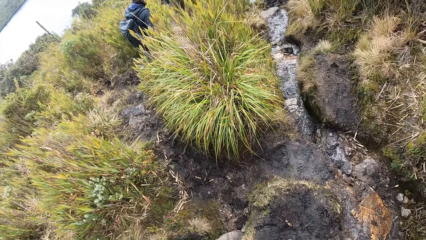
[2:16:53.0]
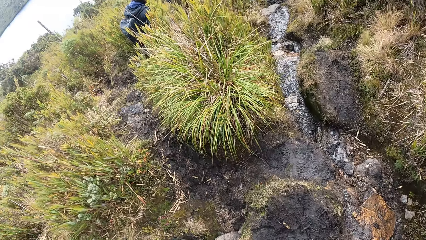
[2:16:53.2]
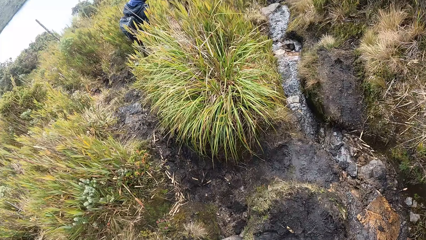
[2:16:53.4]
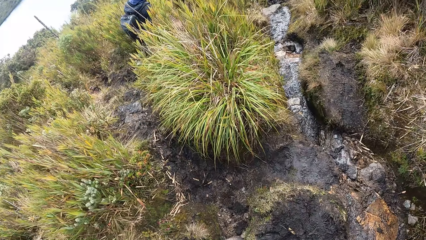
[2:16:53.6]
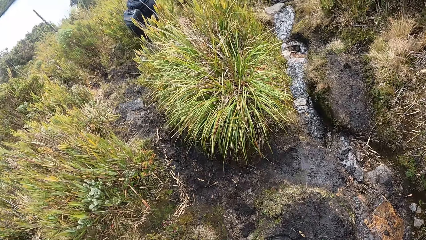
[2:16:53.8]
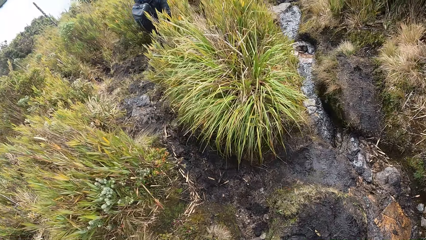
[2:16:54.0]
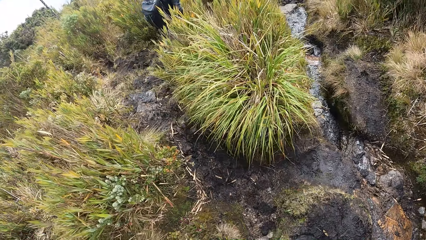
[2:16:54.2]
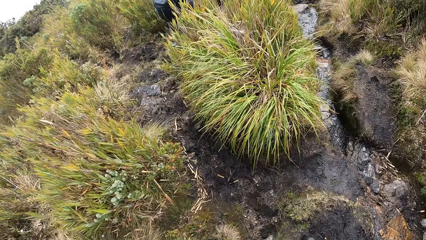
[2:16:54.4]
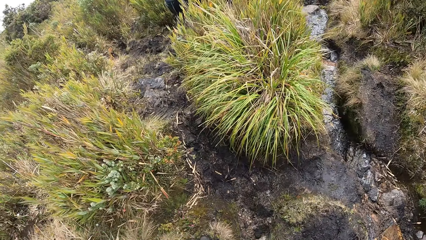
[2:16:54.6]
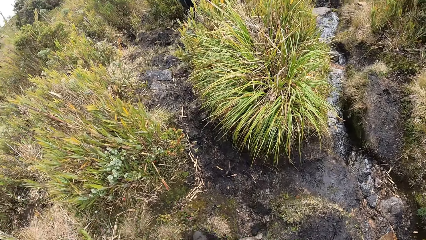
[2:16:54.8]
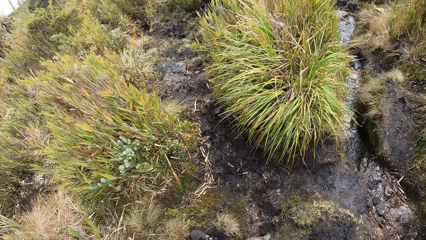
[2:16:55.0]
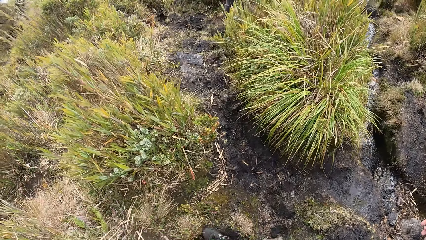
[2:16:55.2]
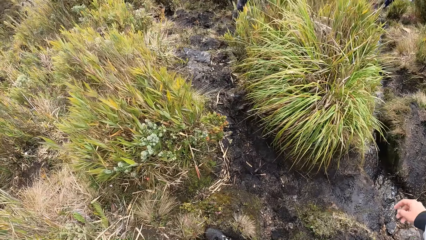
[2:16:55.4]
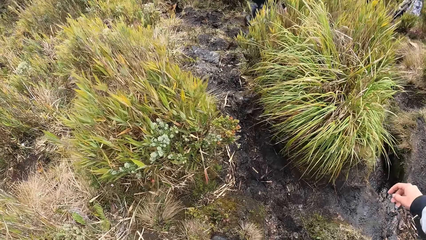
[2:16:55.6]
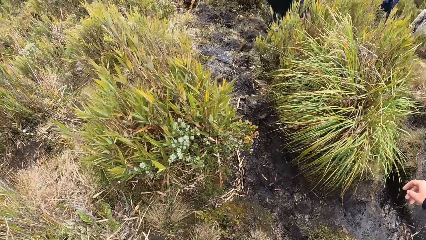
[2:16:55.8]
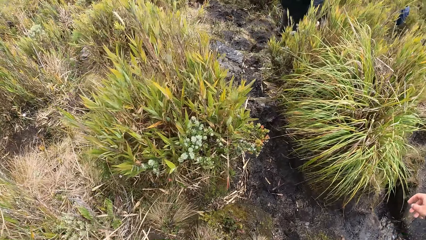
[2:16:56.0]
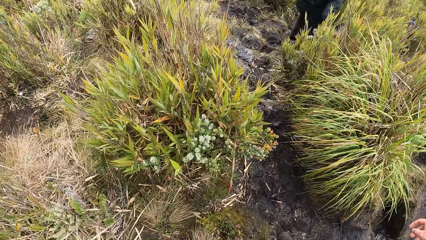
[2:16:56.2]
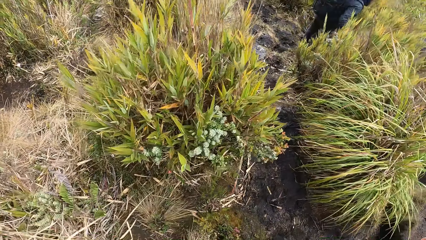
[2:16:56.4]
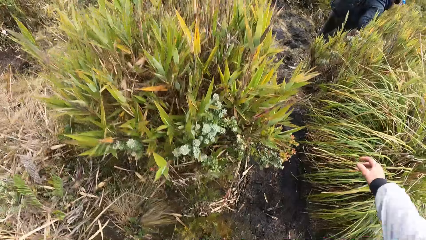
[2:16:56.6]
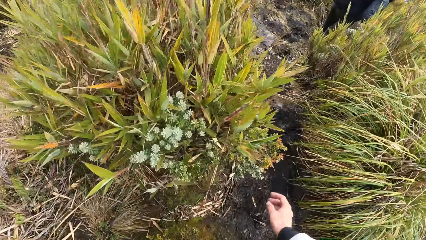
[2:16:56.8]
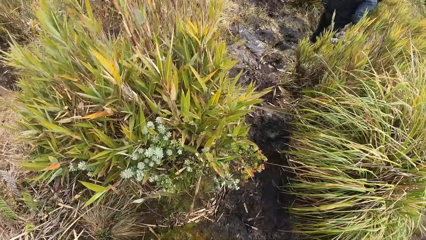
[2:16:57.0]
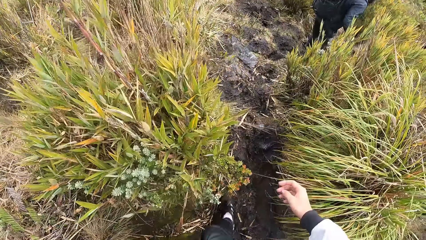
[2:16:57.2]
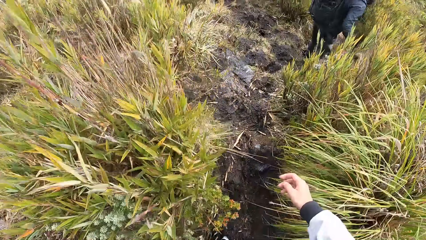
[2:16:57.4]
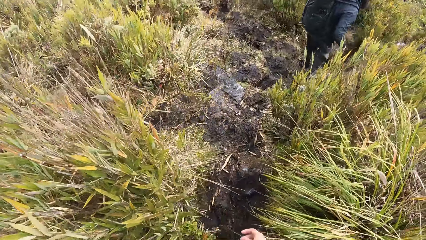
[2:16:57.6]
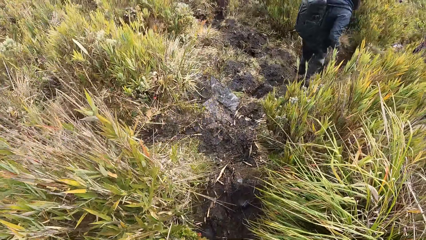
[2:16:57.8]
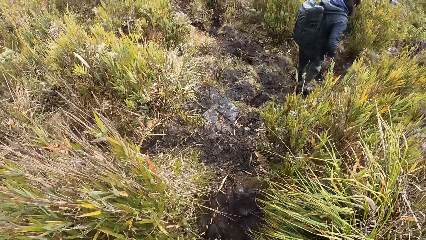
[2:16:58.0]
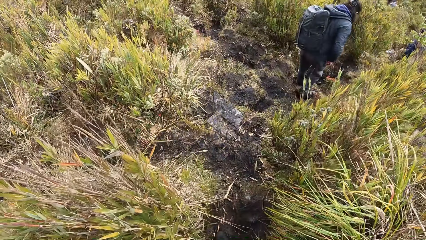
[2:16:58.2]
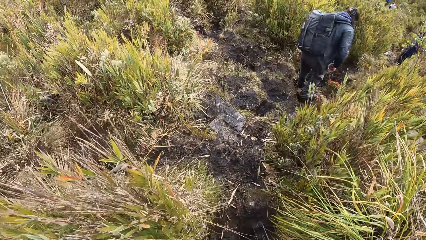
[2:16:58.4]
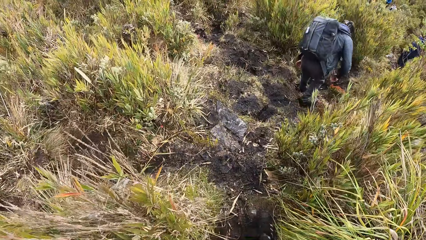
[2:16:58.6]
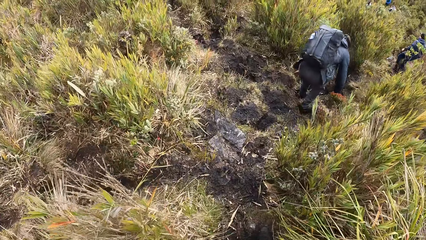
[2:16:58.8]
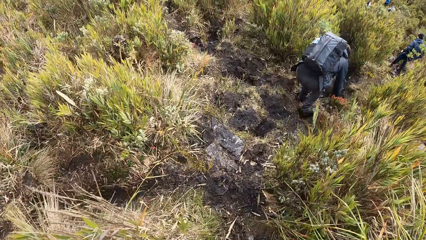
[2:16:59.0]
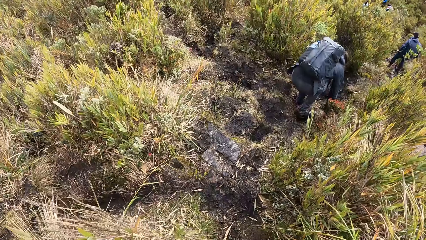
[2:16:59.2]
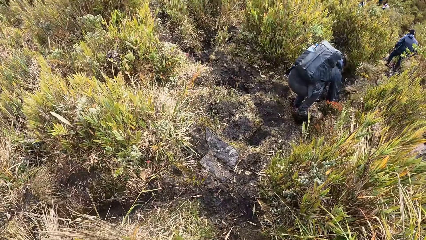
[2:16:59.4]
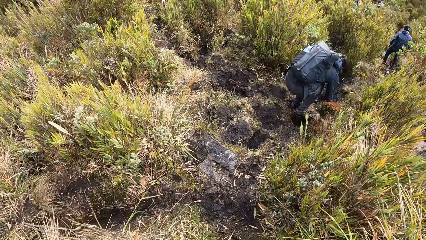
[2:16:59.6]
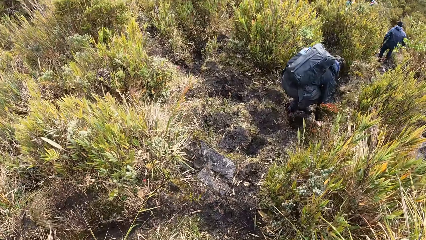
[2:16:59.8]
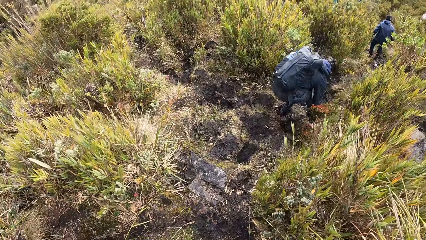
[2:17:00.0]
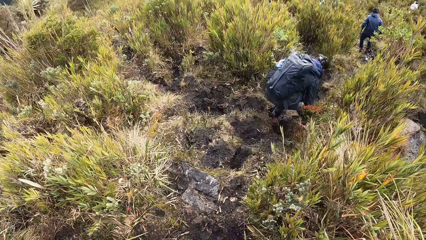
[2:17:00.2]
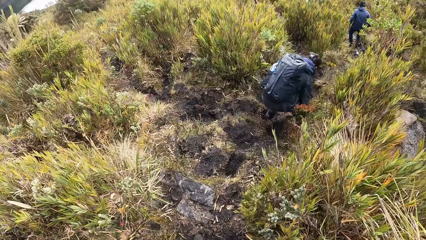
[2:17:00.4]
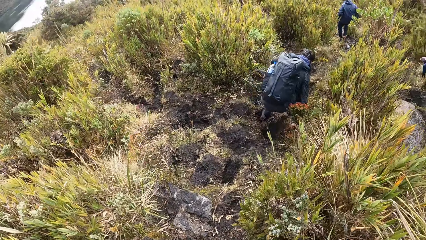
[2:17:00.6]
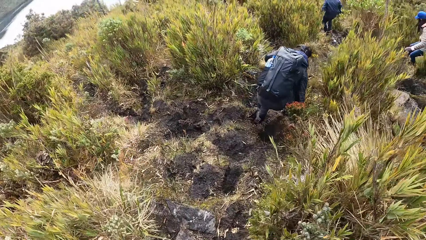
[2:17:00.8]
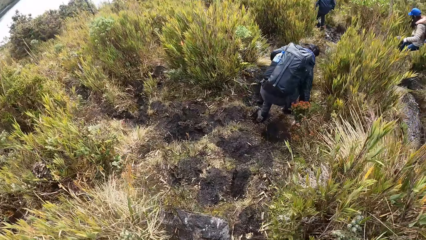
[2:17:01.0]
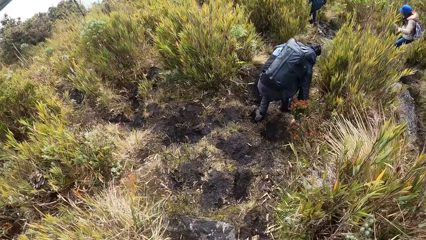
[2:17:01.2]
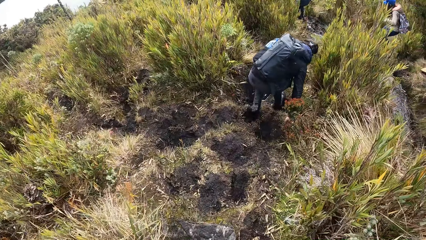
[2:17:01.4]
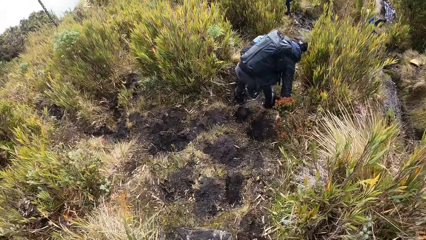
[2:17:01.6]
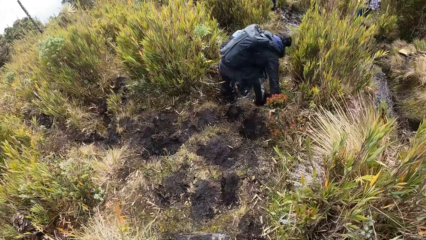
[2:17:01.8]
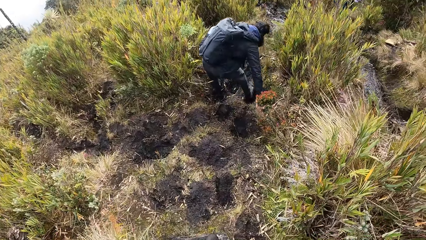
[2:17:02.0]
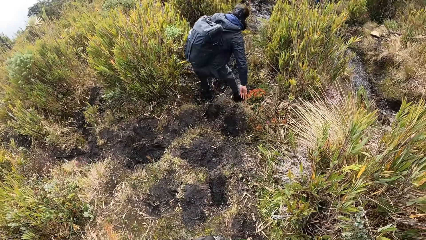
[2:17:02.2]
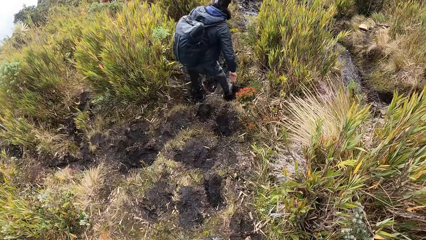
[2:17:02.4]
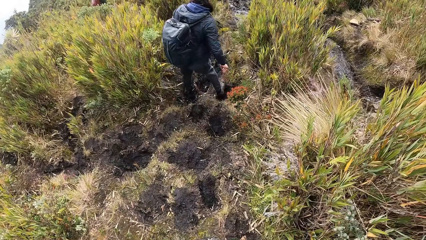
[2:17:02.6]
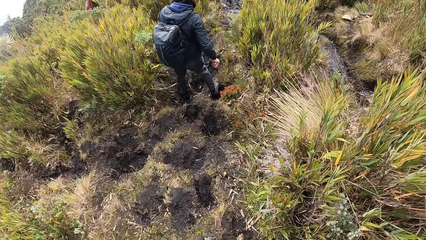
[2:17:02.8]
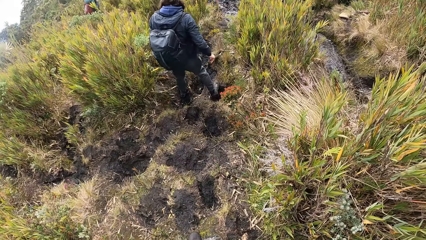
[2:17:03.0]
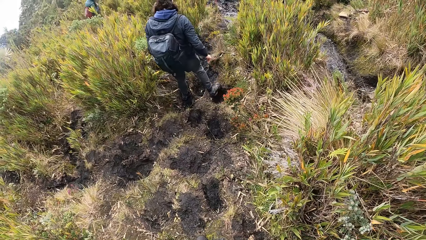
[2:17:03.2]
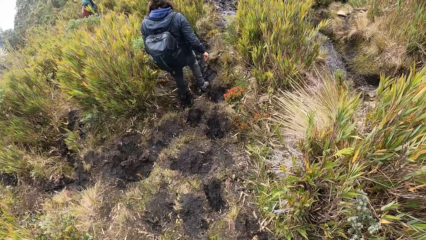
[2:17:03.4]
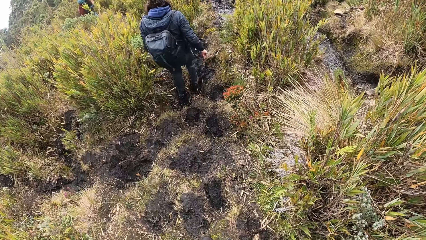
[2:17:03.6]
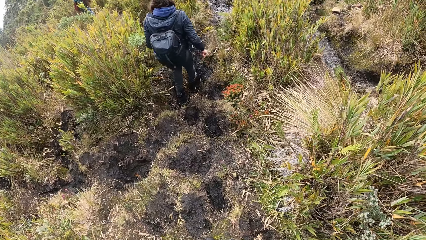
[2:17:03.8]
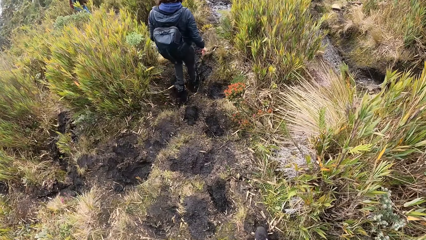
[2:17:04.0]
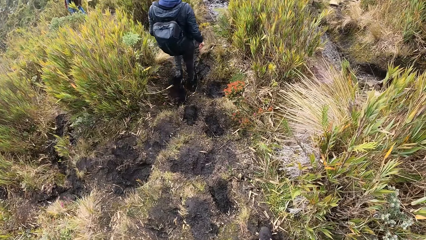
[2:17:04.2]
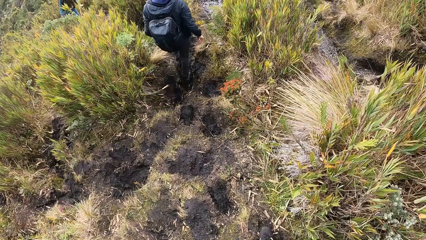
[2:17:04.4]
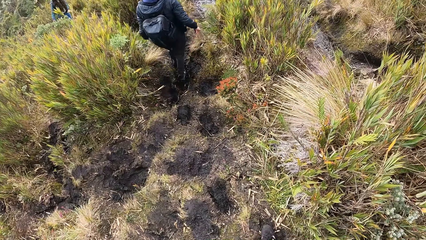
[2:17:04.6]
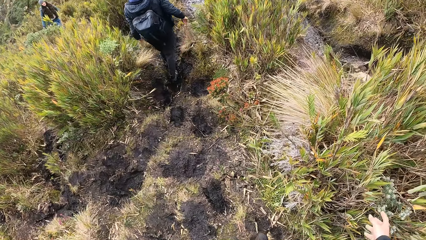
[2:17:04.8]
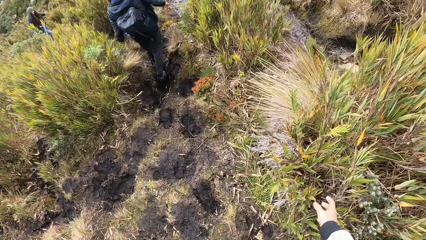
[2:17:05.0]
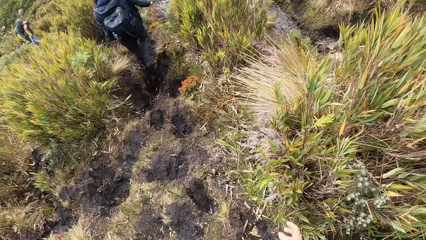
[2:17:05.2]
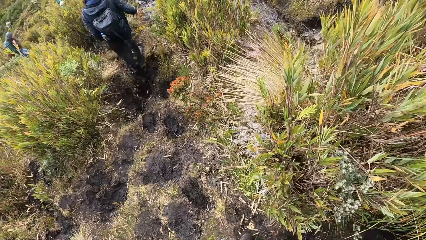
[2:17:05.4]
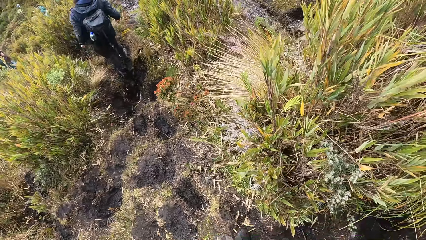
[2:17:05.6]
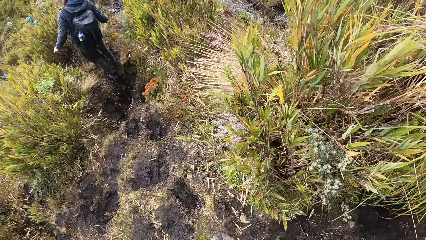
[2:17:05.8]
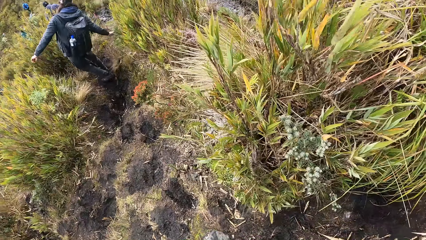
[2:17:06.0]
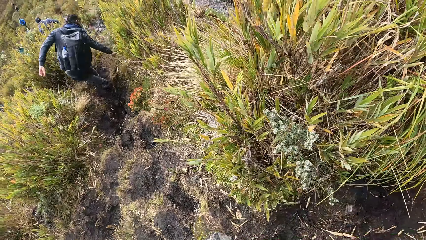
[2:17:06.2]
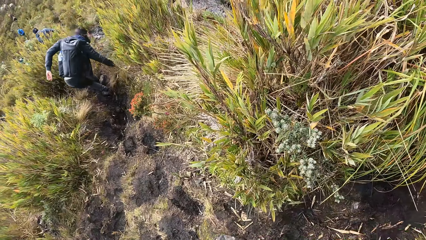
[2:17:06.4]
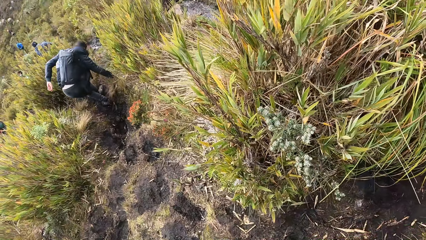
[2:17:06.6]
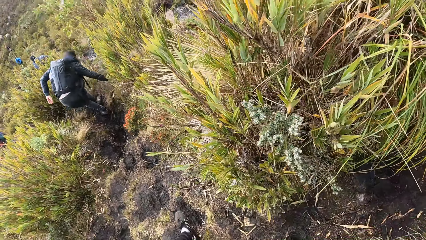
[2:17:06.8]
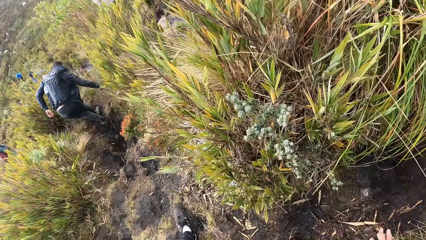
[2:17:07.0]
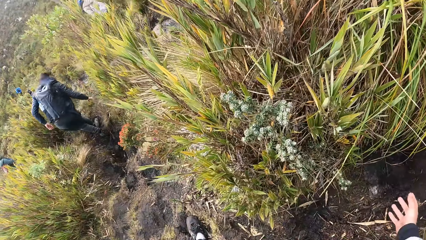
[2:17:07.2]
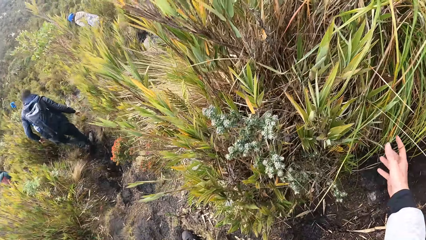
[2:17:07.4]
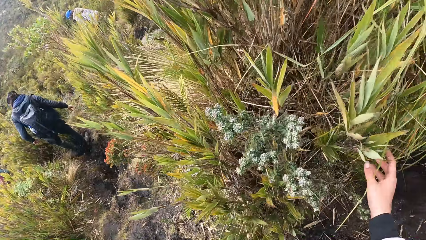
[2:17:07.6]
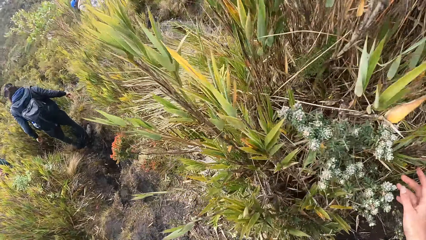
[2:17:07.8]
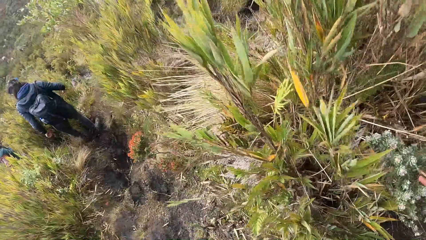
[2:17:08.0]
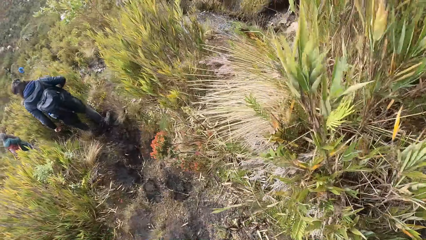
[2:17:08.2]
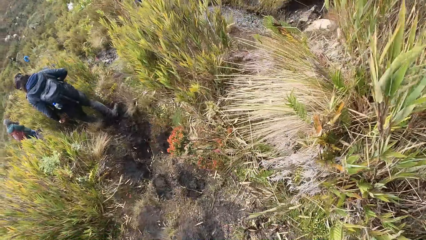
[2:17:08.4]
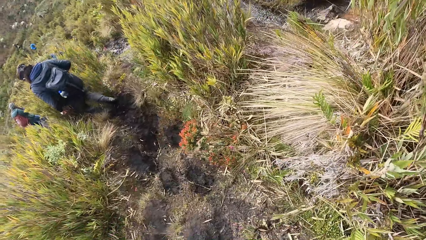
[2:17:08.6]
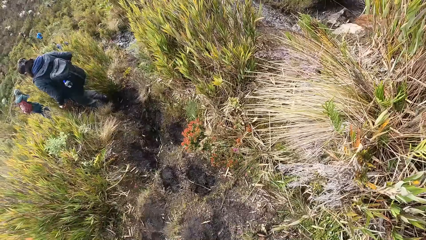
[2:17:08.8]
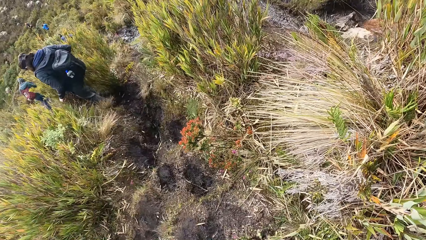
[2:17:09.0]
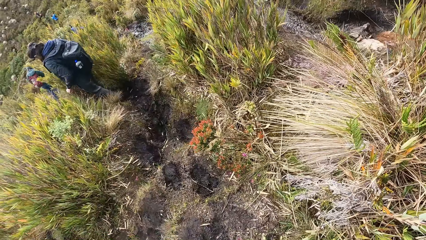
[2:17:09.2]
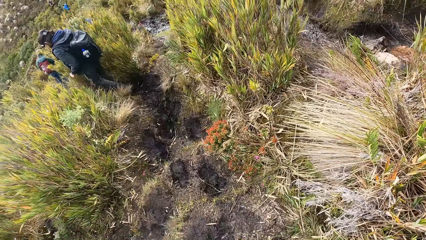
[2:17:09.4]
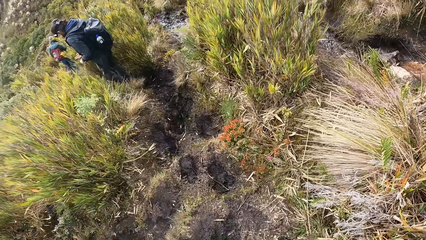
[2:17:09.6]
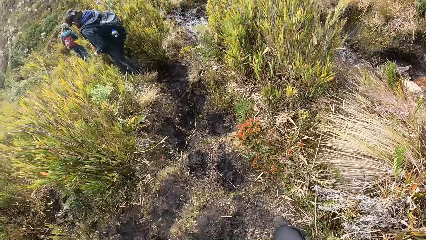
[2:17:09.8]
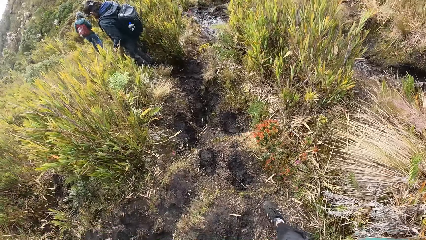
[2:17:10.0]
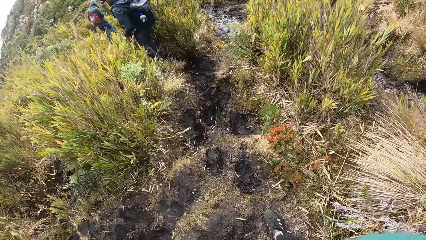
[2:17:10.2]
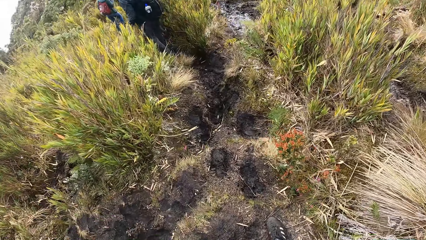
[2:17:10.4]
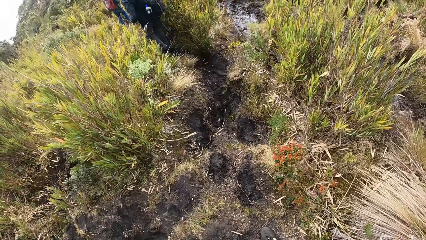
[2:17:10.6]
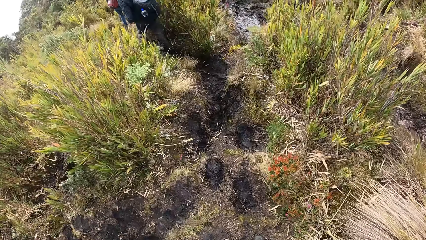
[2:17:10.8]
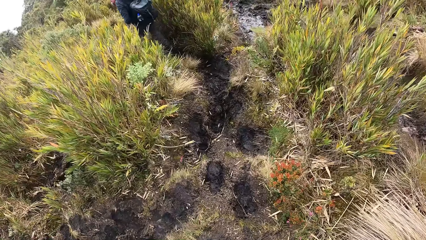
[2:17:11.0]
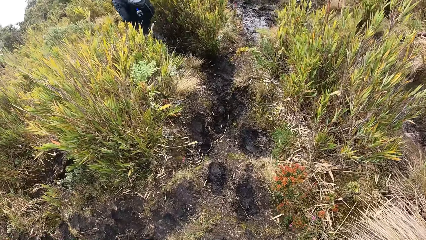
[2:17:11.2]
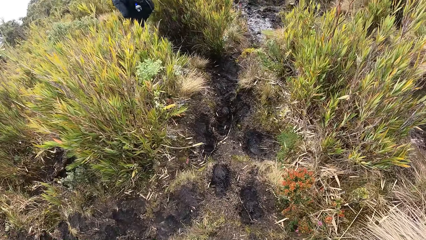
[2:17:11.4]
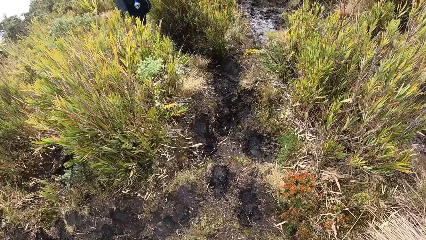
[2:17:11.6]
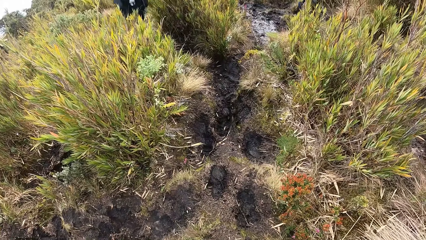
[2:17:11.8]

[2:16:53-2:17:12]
The camera wearer moves their hand and walks. They look around, touch leaves, and walk.
